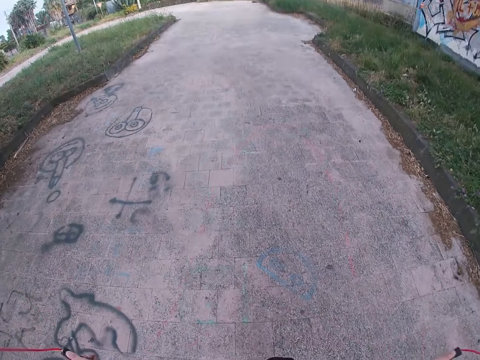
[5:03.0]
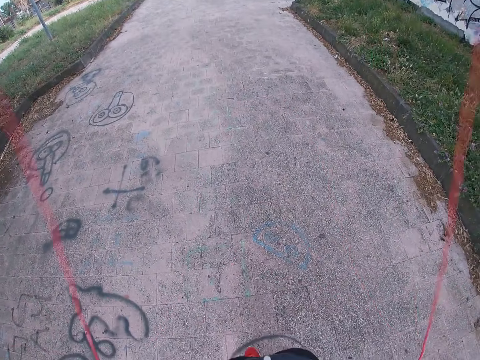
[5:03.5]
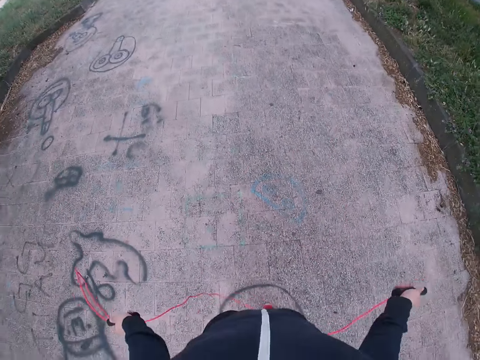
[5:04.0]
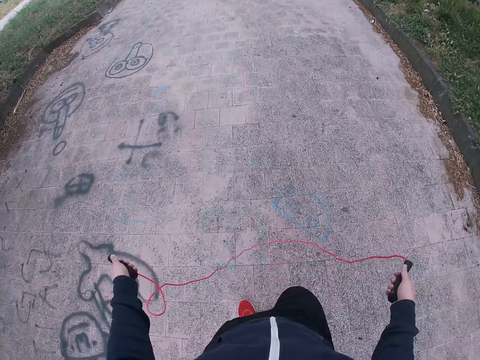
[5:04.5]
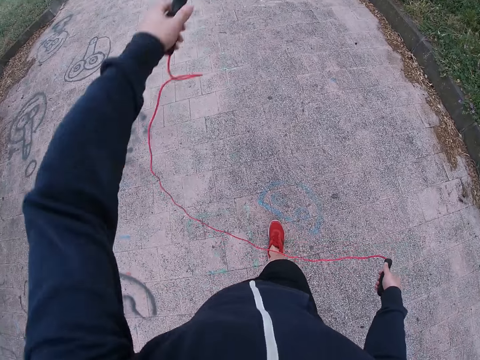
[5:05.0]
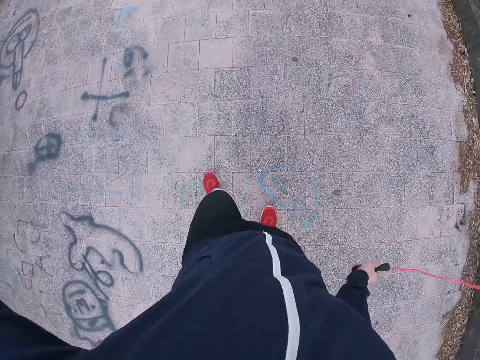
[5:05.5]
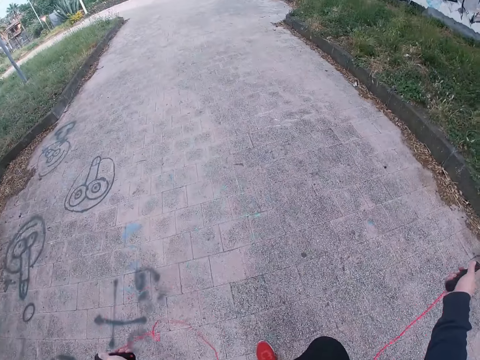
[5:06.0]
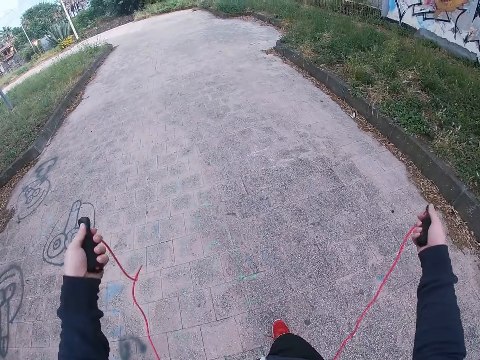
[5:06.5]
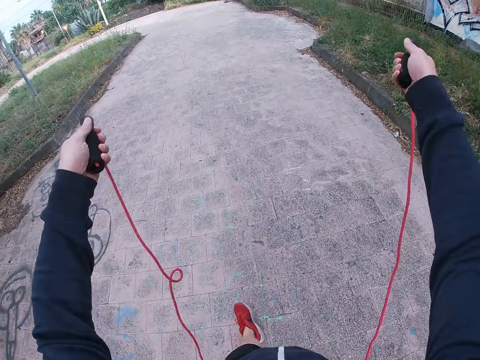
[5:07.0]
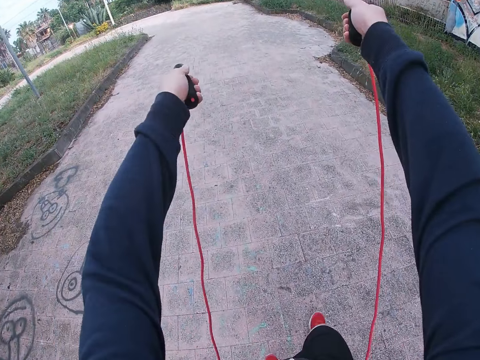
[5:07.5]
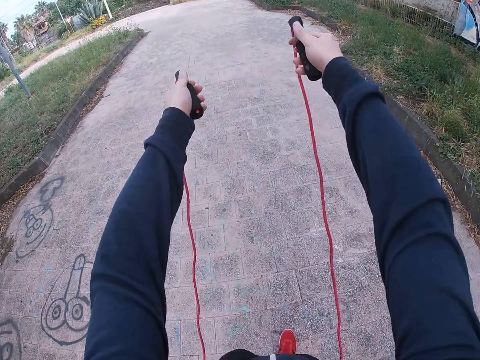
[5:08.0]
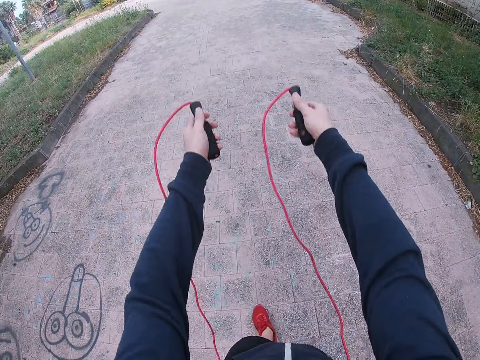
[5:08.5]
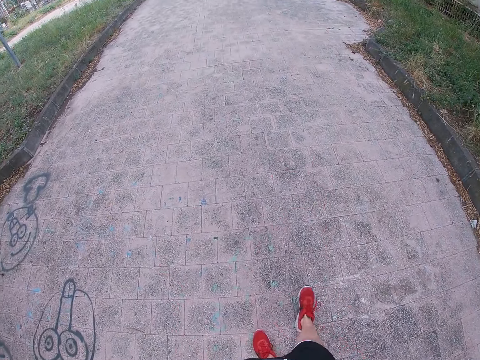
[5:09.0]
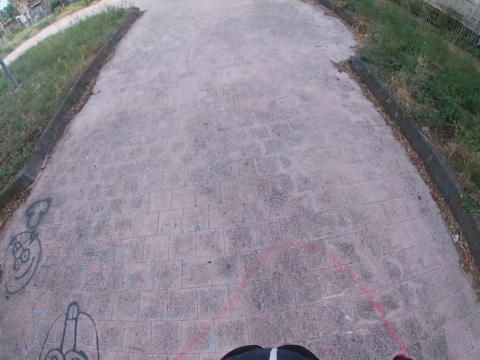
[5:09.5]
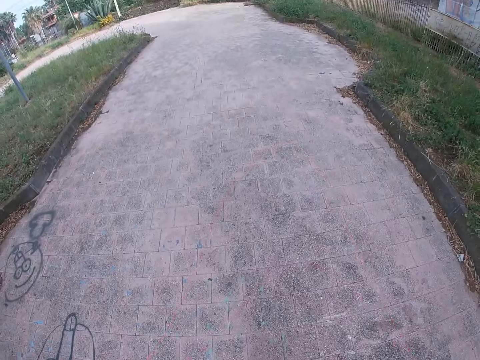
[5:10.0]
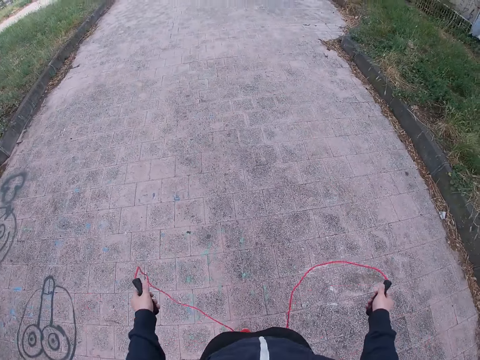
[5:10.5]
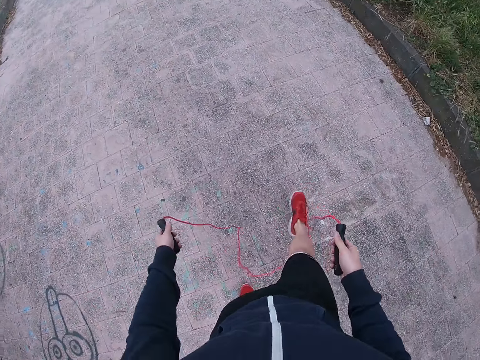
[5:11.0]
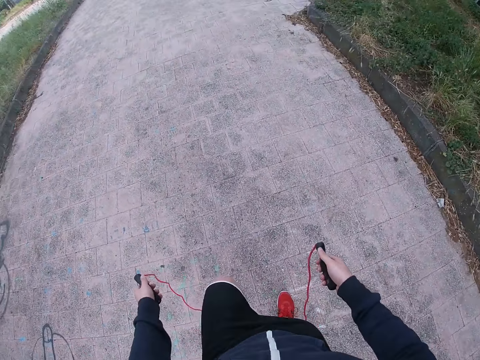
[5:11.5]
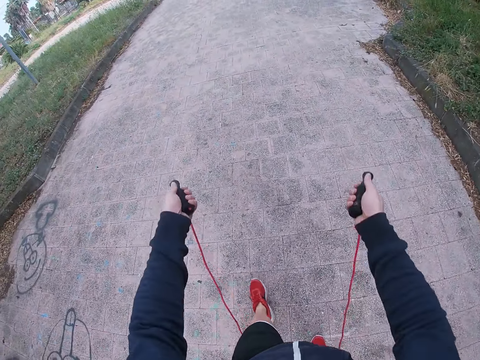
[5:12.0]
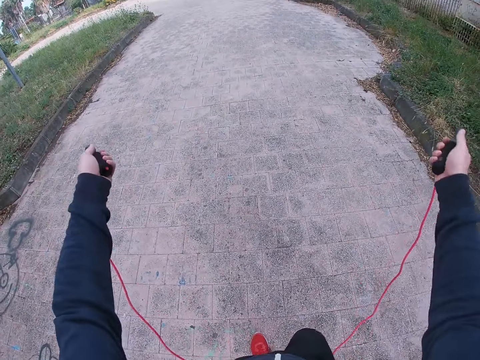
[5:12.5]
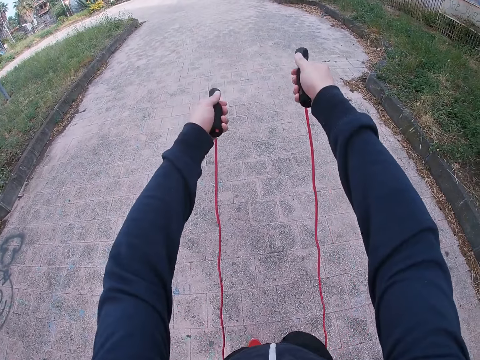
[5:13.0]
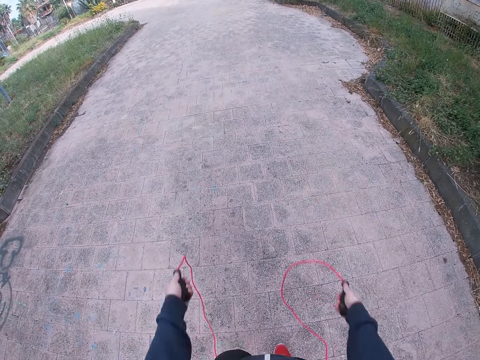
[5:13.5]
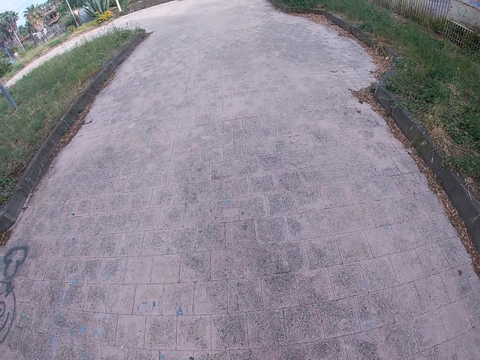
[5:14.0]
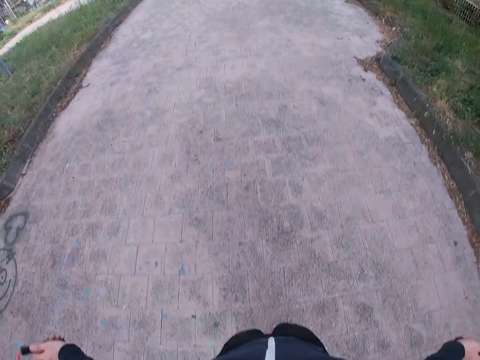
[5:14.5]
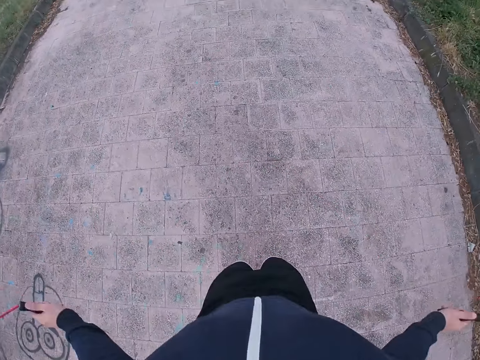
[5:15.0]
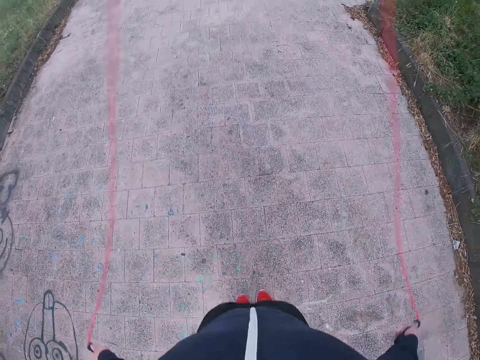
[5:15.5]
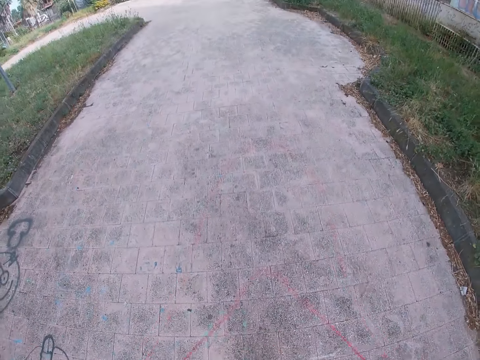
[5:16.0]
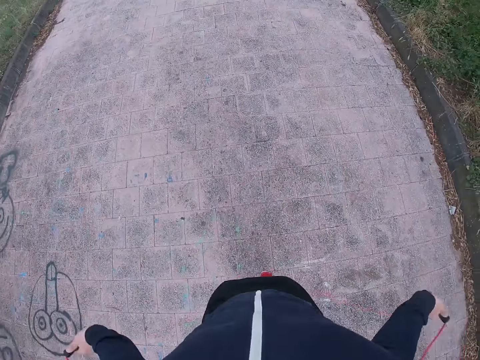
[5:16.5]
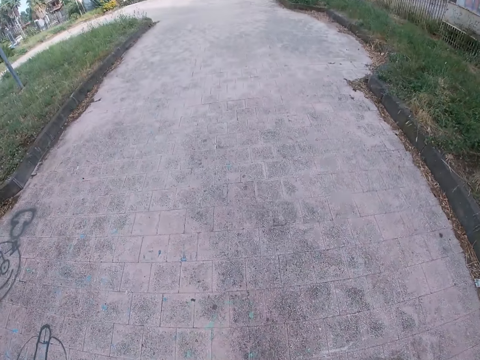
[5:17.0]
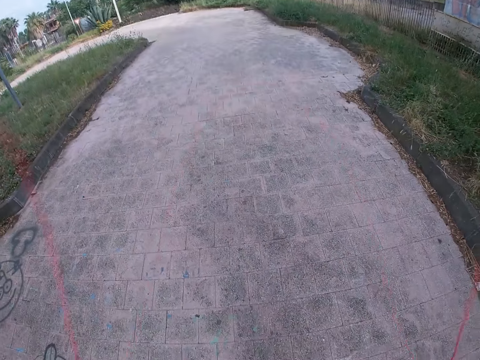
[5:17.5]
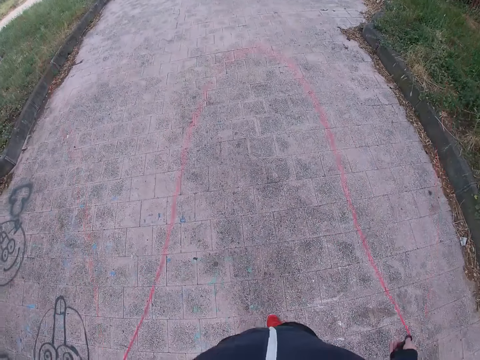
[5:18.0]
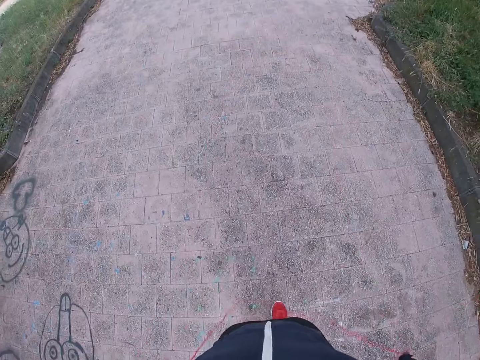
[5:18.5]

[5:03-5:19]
The camera wearer walks on the pavement. He stops to skip rope. He puts the skipping rope on his back. He turns the skipping rope. He walks on the pavement. He straightens the skipping rope. He jumps with the skipping rope. He stops to skip rope. He steps forward. He skips rope.

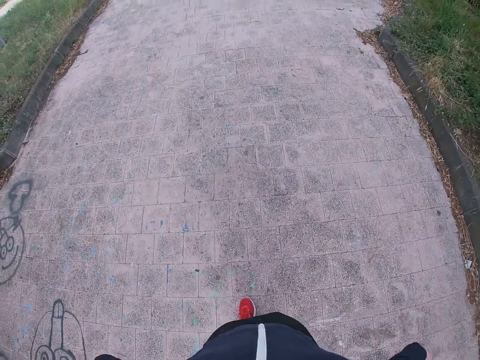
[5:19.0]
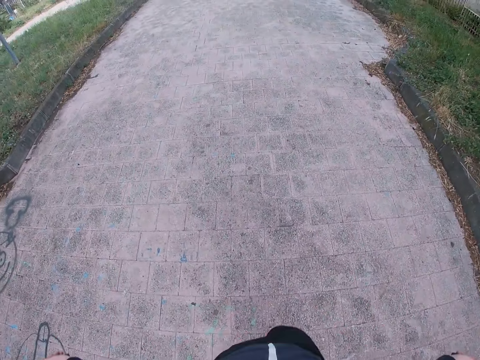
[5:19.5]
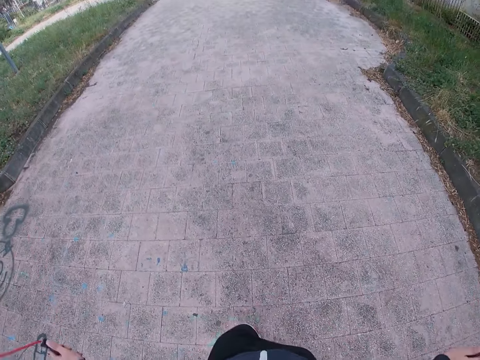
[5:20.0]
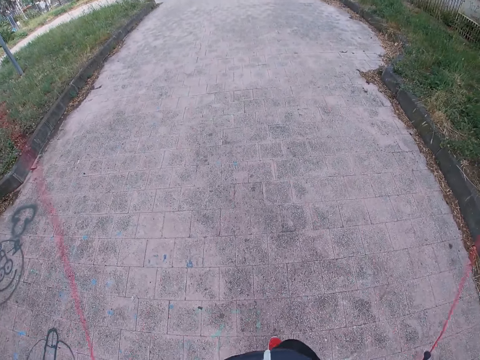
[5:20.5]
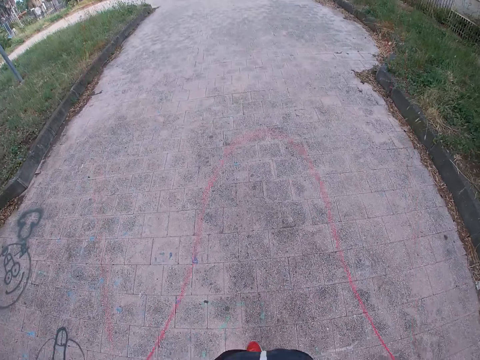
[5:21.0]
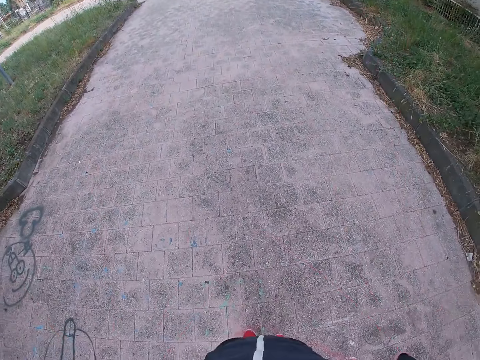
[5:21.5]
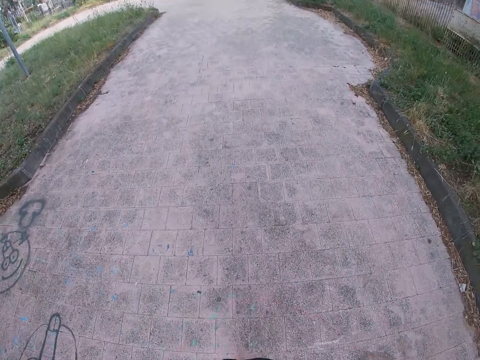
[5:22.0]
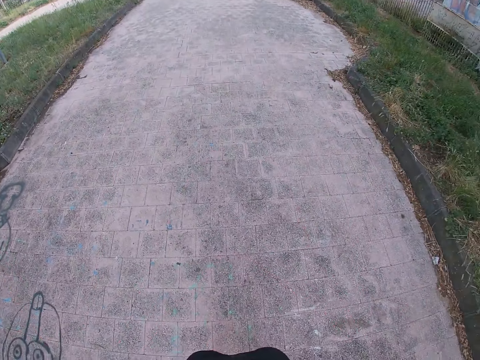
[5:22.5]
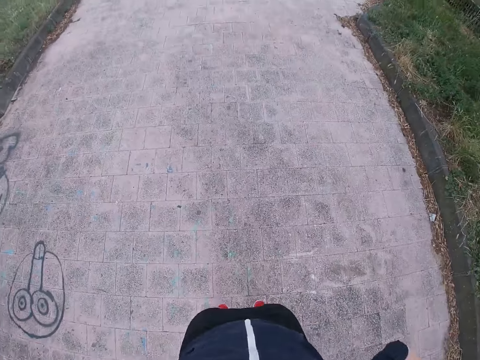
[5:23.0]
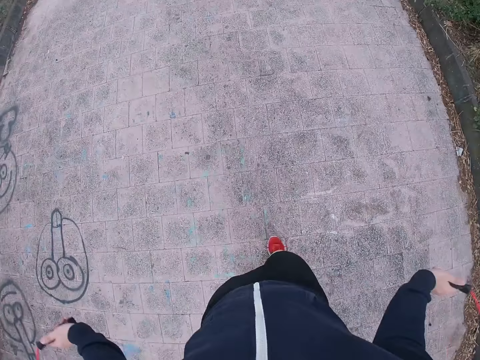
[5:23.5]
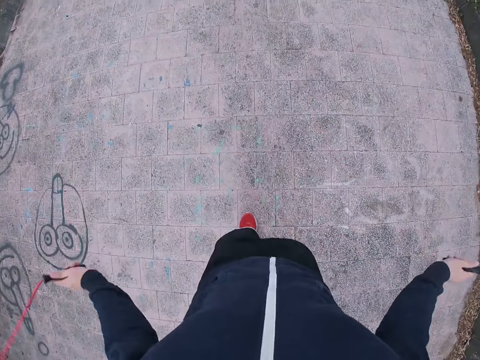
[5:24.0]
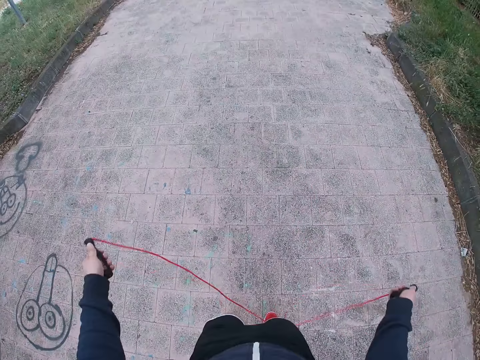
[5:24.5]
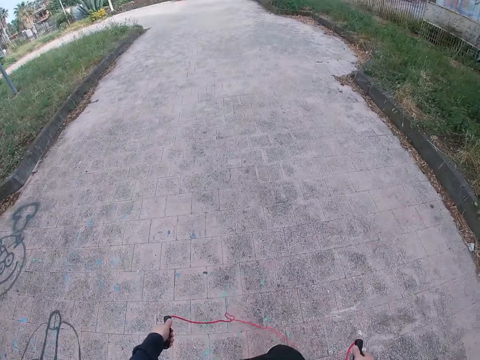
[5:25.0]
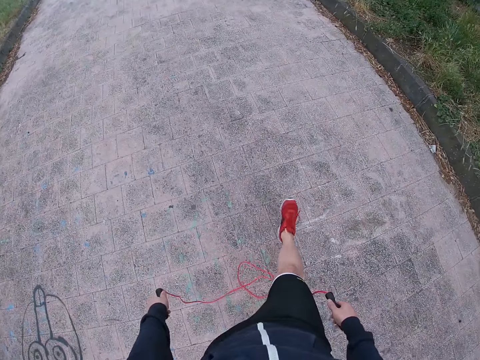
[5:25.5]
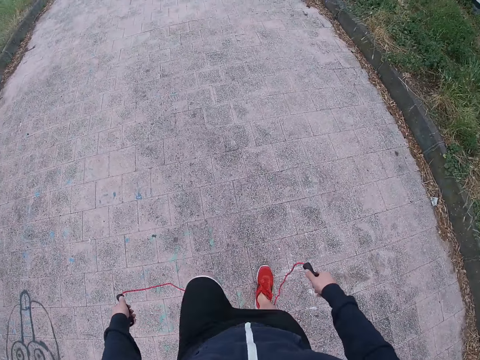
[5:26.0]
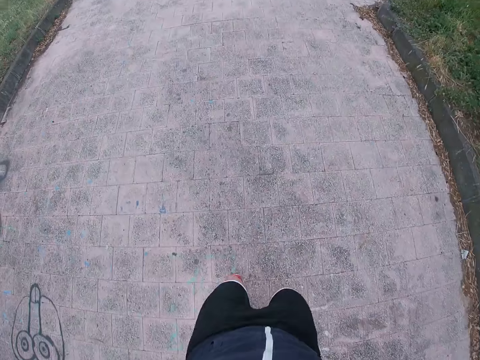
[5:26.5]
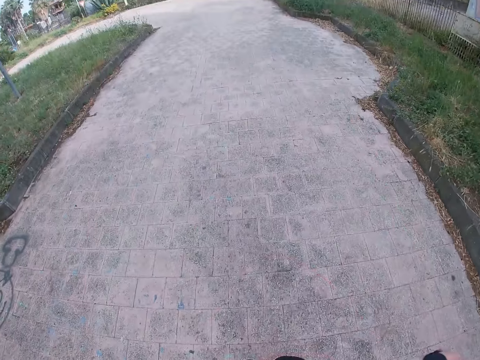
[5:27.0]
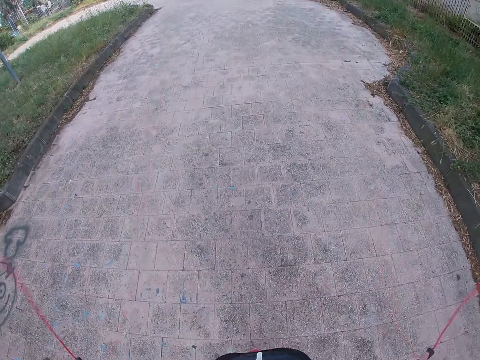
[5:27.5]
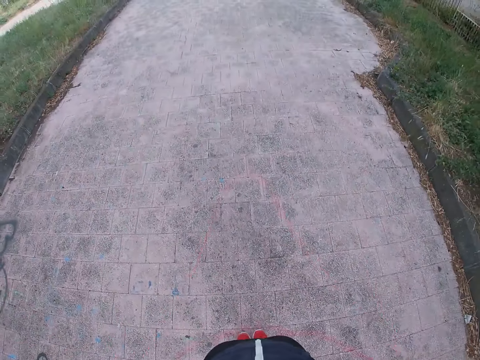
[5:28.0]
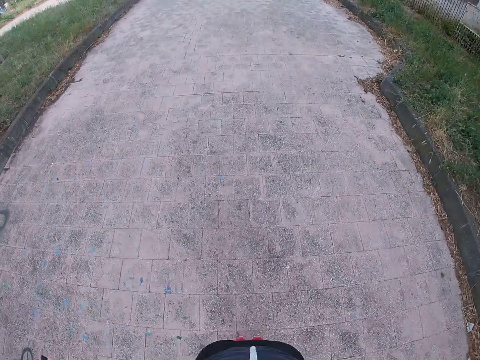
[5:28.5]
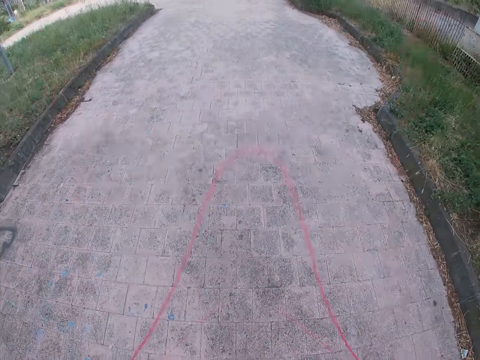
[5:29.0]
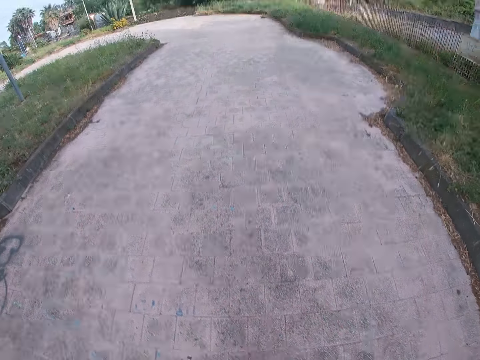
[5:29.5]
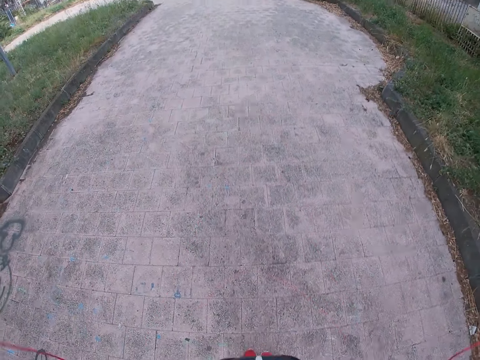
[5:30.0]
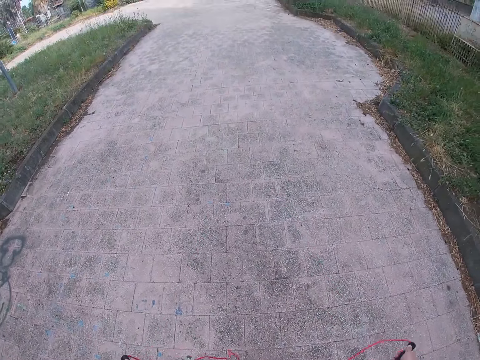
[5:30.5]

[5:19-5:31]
The camera wearer stops to skip rope. They step forward. They jump with the skipping rope.
